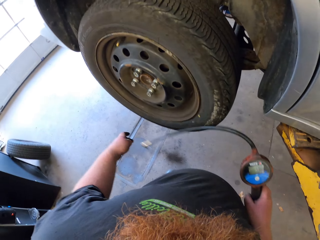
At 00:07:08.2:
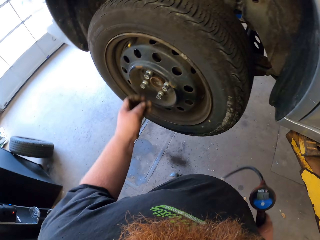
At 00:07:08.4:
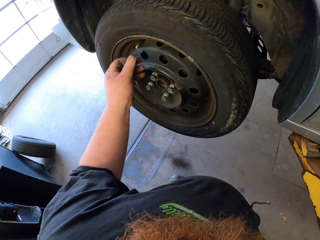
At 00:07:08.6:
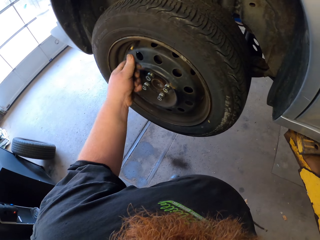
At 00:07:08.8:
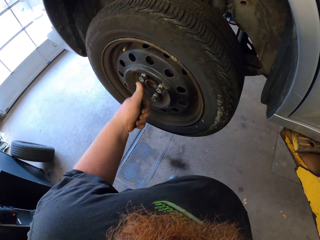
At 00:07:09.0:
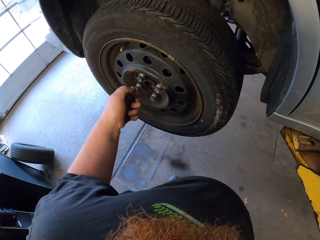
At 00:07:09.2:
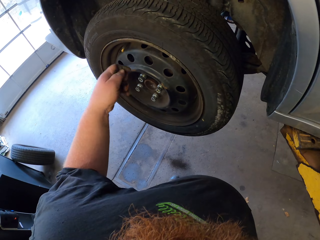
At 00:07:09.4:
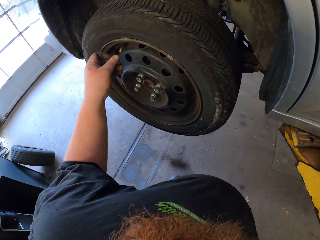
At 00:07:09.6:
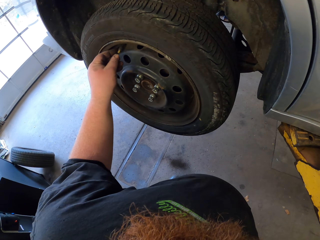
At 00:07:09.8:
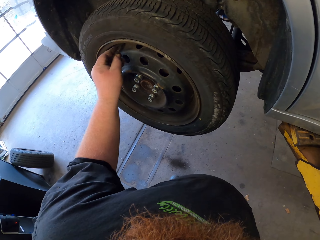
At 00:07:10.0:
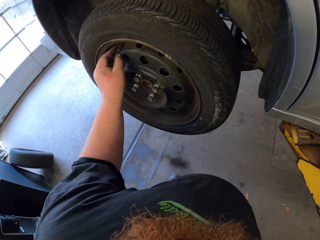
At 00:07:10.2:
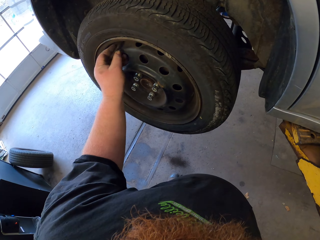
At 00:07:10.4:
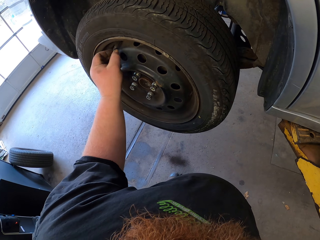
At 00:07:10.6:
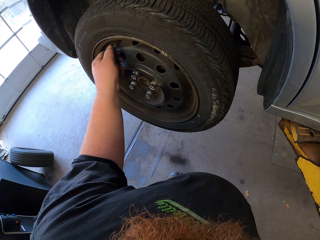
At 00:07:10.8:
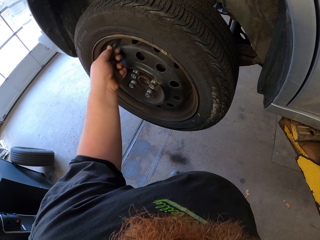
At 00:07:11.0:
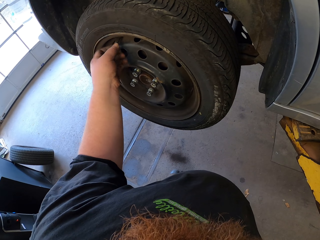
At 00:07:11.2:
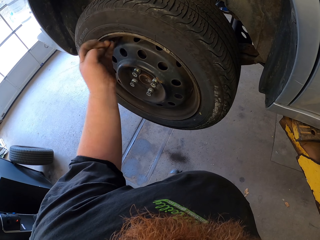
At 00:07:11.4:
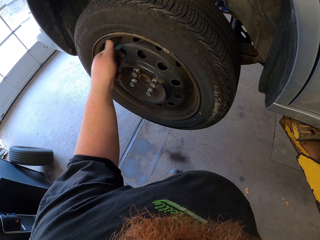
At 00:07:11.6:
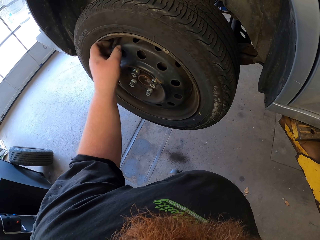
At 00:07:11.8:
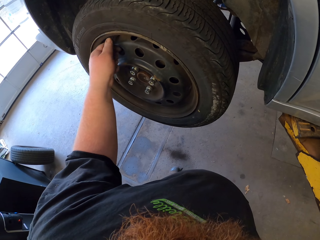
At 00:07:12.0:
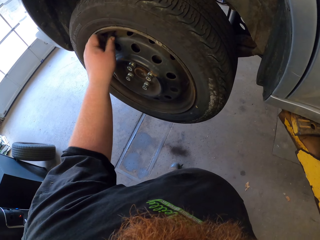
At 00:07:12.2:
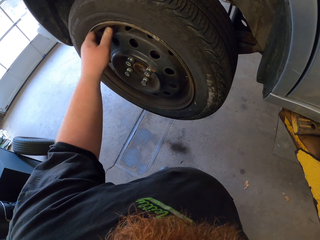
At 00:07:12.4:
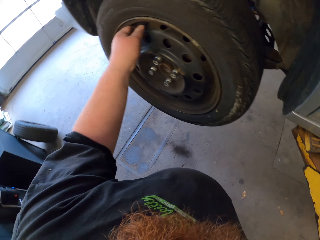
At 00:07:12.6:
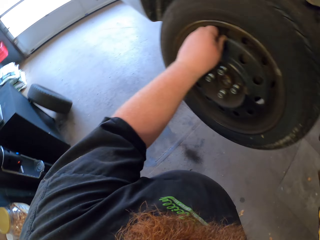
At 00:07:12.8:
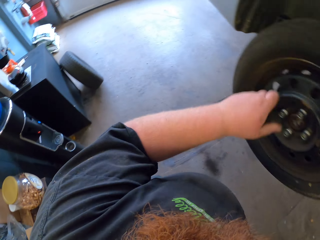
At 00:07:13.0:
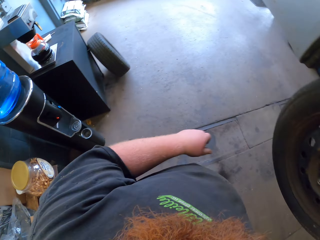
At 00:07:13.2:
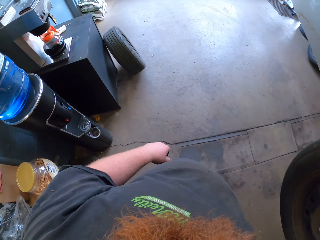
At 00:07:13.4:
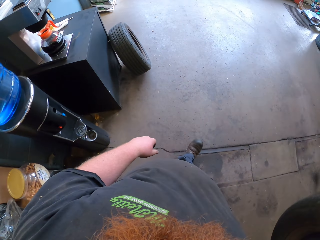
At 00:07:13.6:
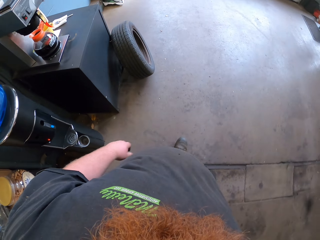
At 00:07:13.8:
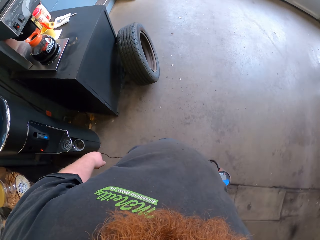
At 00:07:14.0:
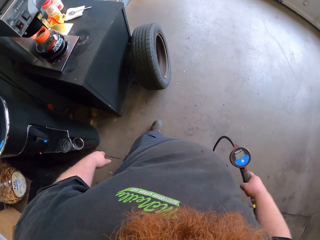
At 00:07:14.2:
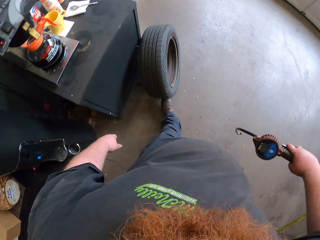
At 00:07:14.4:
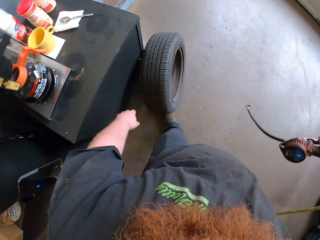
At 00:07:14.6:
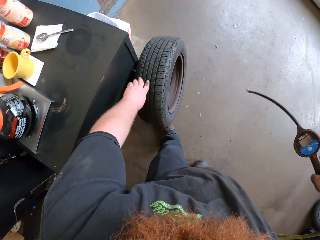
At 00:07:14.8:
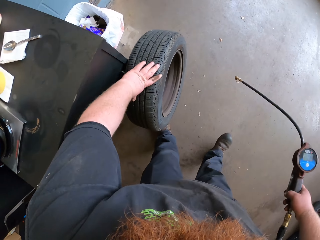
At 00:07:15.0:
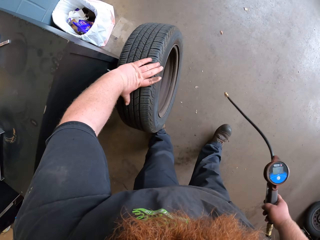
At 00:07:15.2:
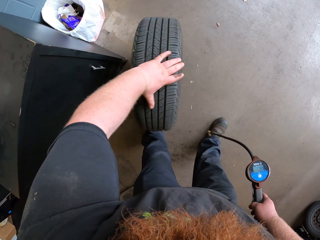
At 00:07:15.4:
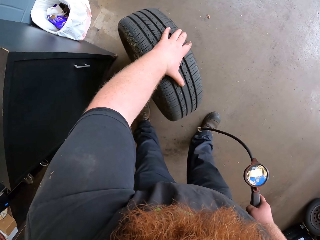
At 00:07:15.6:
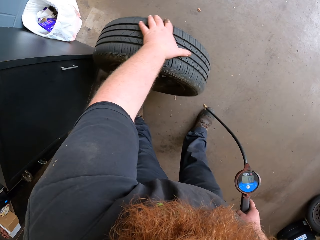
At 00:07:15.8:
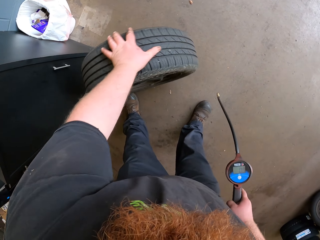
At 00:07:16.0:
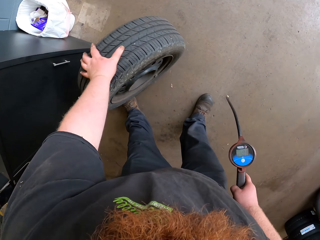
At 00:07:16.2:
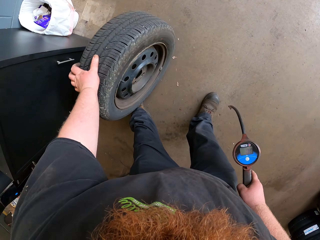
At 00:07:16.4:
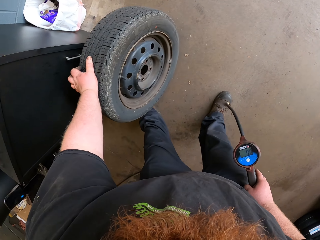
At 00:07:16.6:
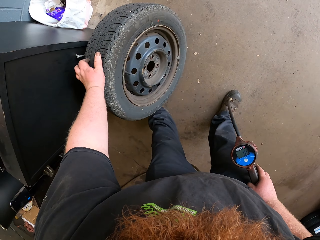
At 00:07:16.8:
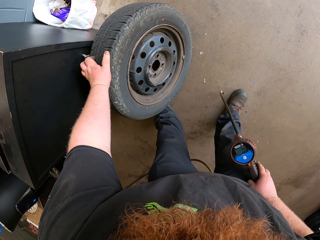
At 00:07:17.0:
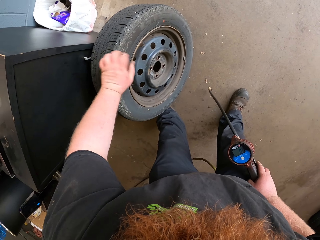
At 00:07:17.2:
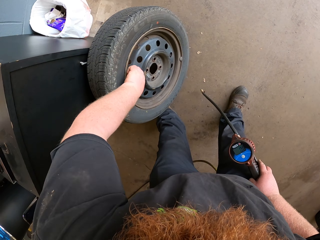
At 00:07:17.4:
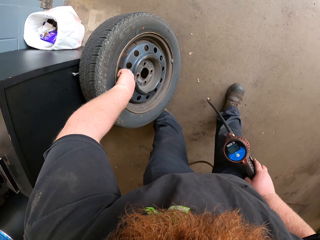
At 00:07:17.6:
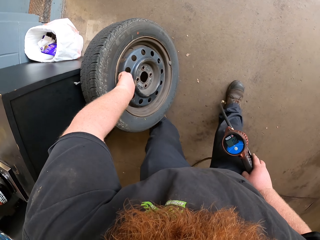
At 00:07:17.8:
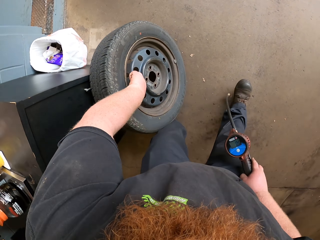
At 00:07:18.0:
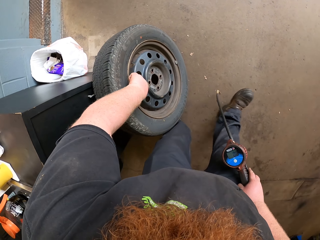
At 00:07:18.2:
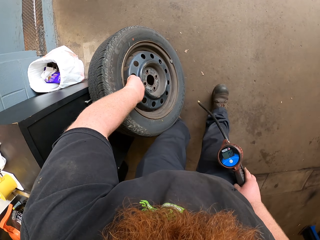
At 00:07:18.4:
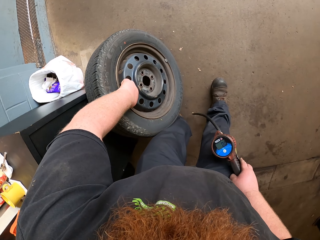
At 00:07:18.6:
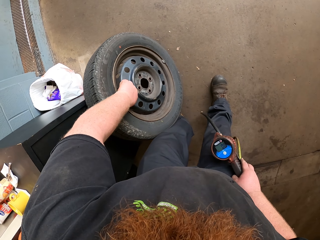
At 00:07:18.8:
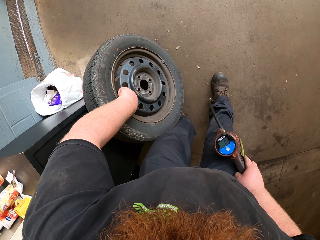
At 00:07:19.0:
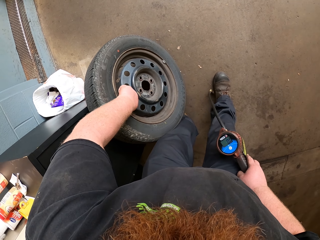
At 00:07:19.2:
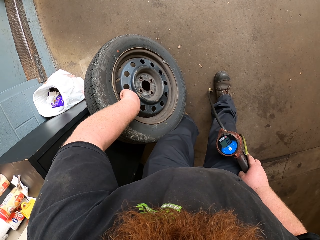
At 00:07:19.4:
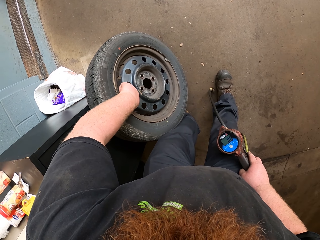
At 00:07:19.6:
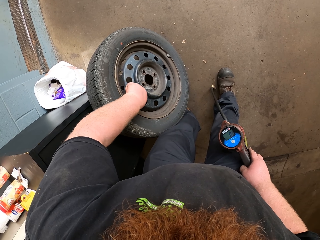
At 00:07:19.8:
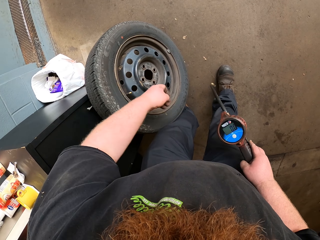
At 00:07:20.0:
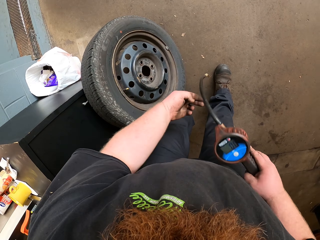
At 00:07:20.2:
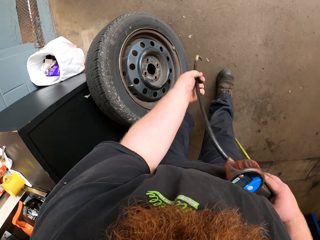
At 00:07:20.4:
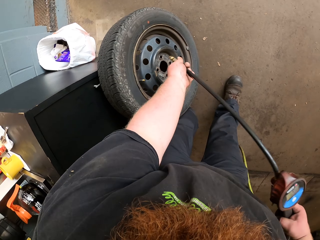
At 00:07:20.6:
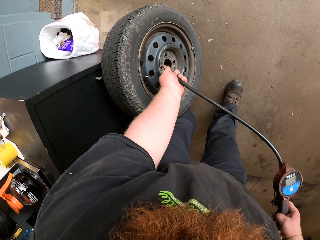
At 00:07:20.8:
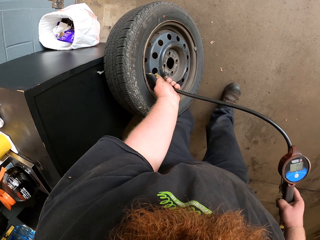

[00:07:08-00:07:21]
The camera wearer puts back the bolt on the tire. He walks towards a car tire. He holds the car tire with his left hand. He opens the bolt on the tire with his left hand.

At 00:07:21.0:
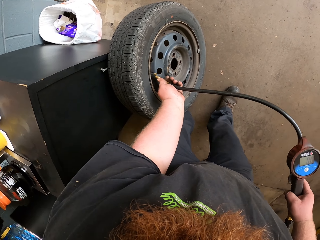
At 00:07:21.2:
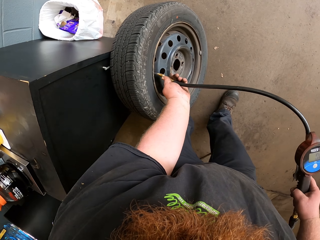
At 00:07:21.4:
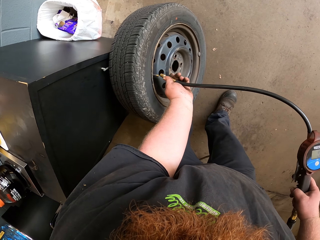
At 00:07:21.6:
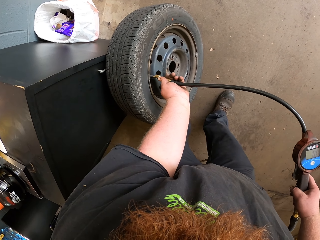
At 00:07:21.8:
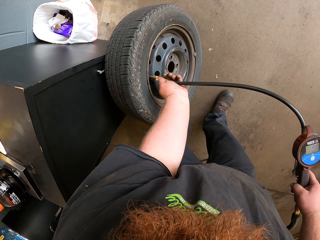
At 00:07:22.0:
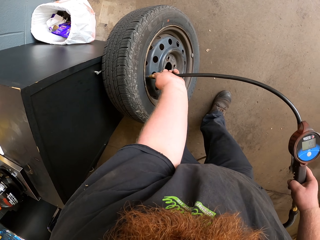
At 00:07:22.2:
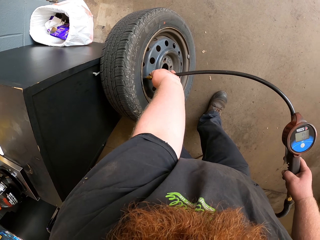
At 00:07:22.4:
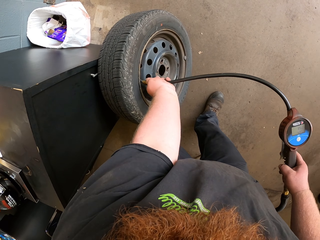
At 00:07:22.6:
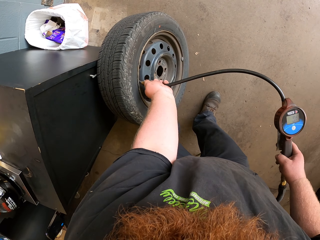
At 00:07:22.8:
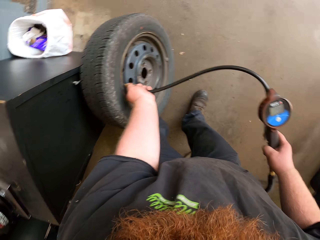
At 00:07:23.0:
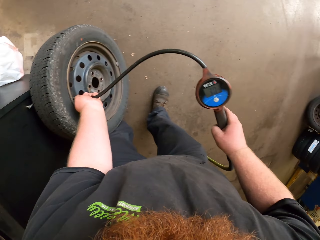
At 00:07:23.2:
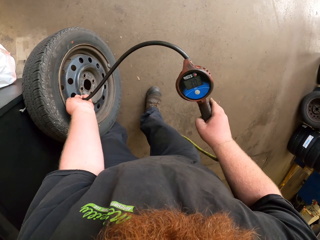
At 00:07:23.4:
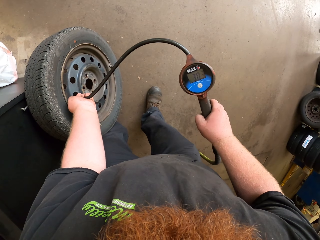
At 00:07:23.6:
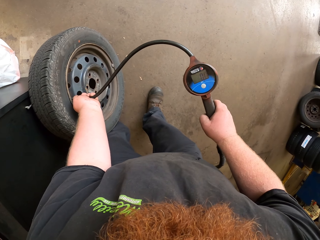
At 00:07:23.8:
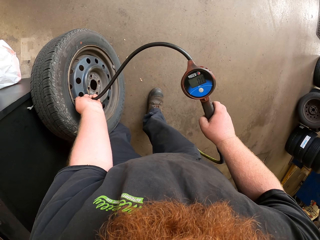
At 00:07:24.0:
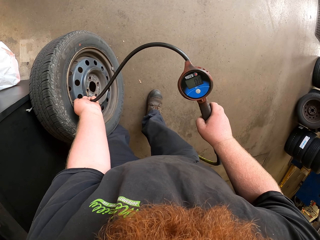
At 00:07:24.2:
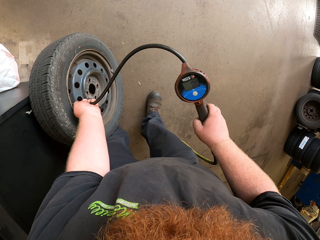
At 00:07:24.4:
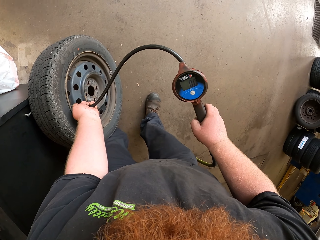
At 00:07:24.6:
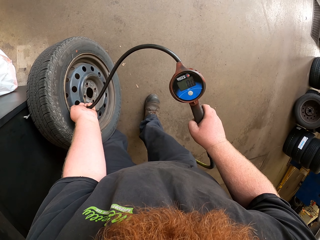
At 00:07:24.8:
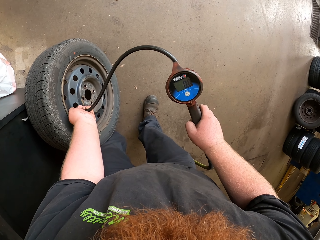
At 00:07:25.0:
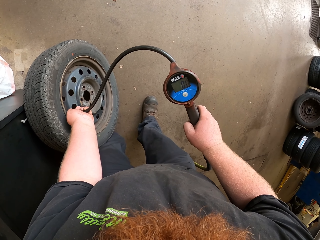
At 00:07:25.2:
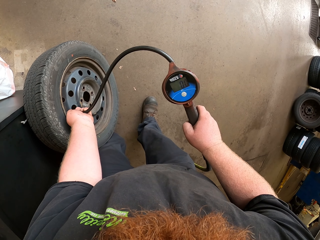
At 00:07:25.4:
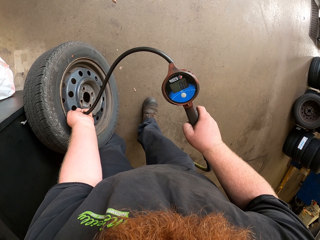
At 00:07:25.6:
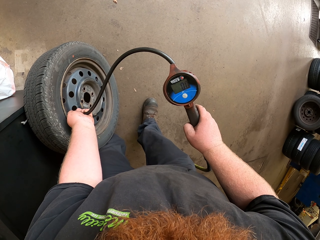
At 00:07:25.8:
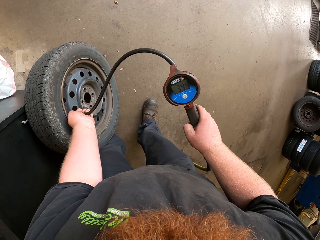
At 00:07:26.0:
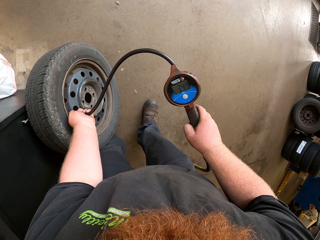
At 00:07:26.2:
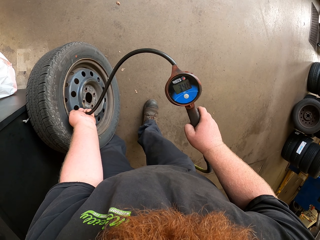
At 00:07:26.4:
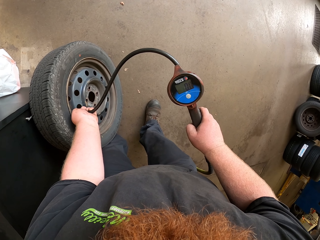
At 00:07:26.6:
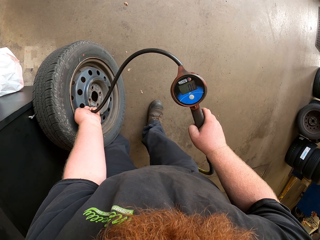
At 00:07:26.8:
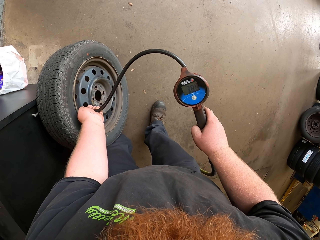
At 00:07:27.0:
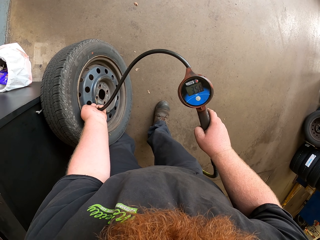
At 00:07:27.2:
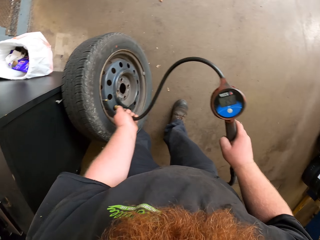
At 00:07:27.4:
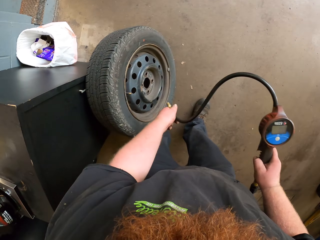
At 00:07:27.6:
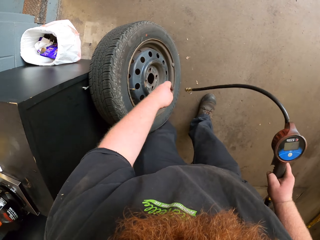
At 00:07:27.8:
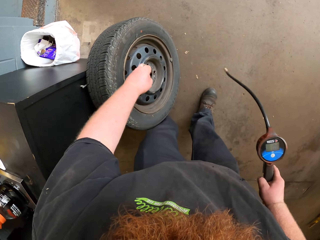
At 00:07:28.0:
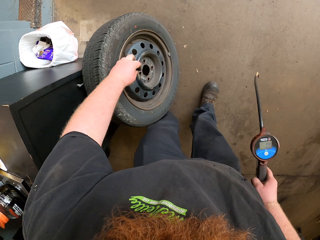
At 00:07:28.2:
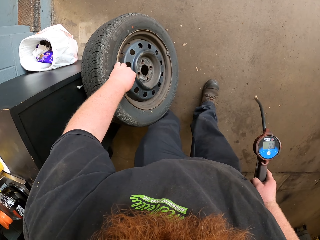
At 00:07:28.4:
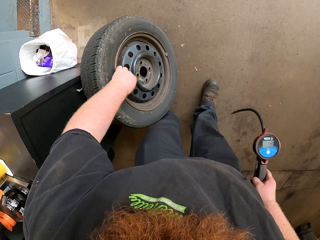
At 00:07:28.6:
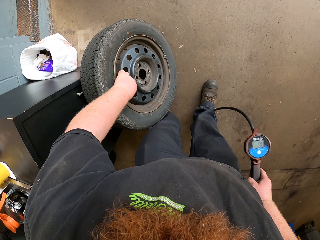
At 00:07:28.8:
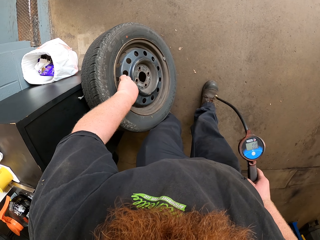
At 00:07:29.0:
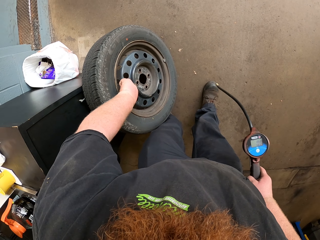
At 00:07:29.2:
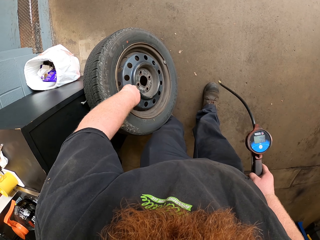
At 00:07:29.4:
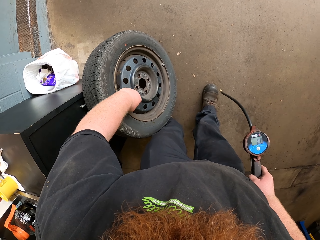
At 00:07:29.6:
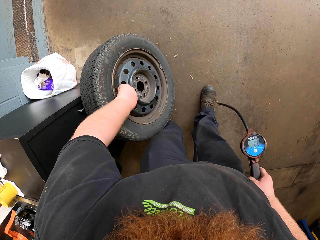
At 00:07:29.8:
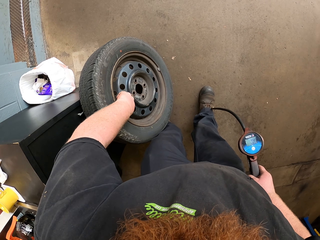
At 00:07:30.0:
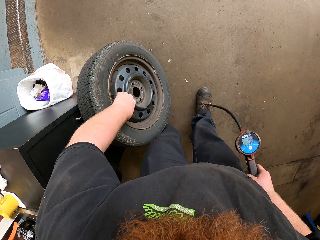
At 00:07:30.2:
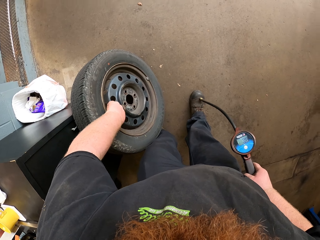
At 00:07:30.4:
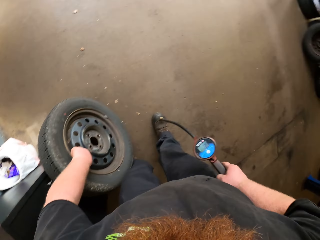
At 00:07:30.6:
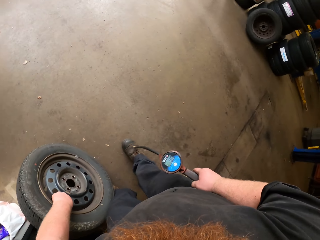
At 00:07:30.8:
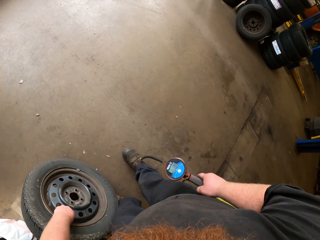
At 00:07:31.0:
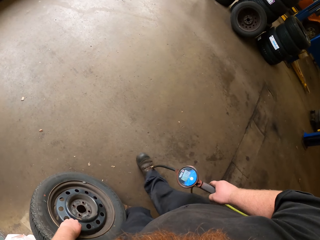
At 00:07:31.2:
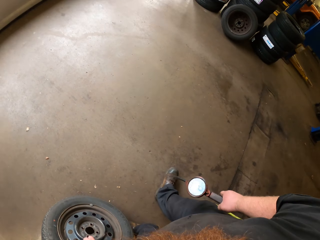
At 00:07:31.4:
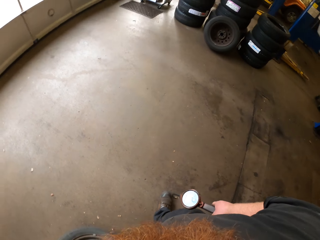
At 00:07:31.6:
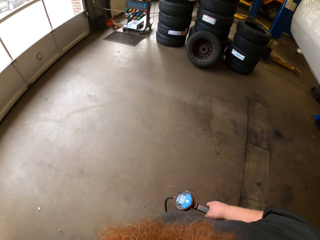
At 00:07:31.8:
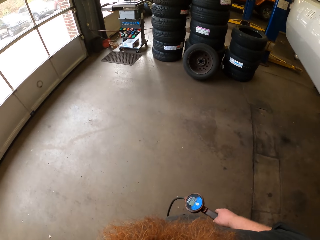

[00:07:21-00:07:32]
The camera wearer puts pressure in the tire with a pressure pump. They put back the bolt on the tire.
